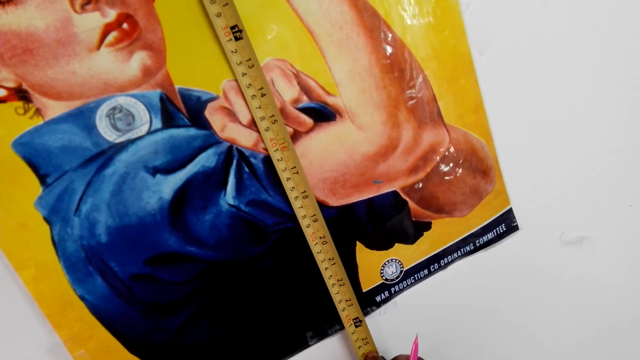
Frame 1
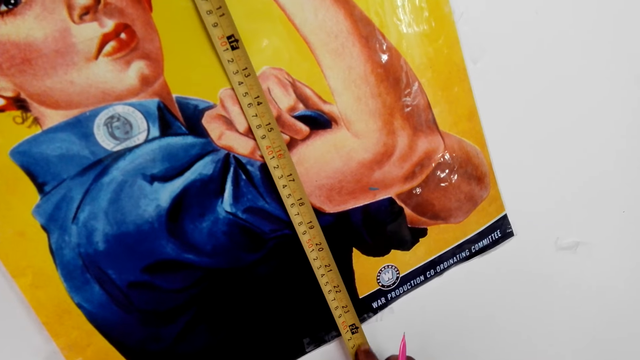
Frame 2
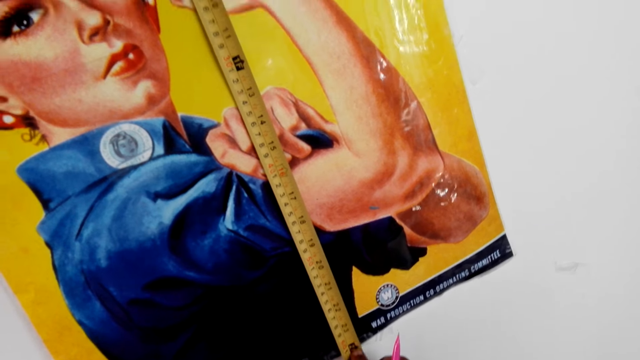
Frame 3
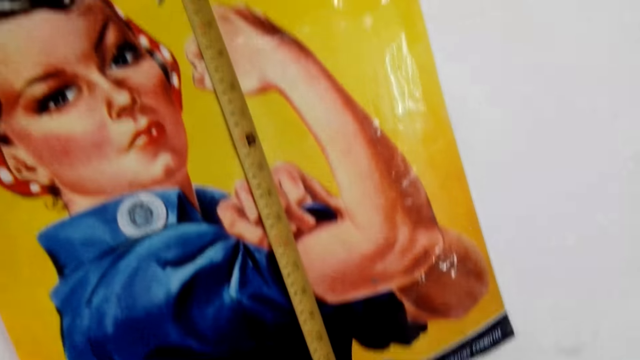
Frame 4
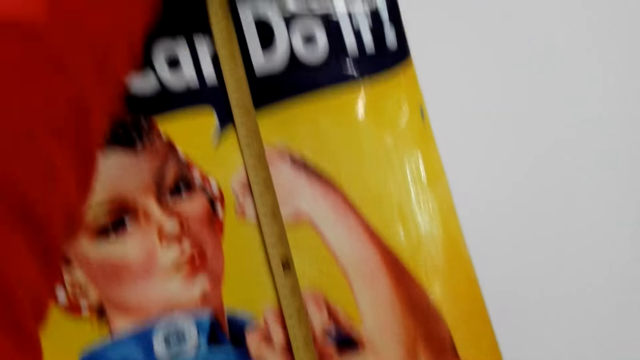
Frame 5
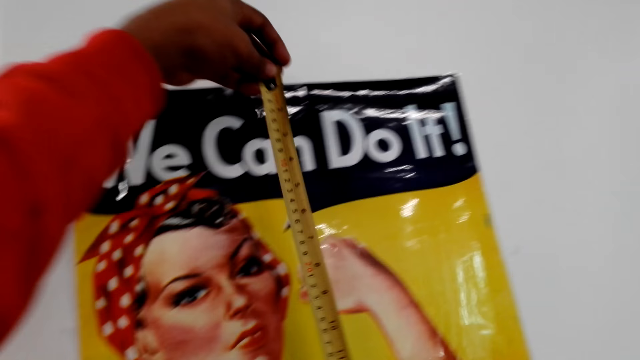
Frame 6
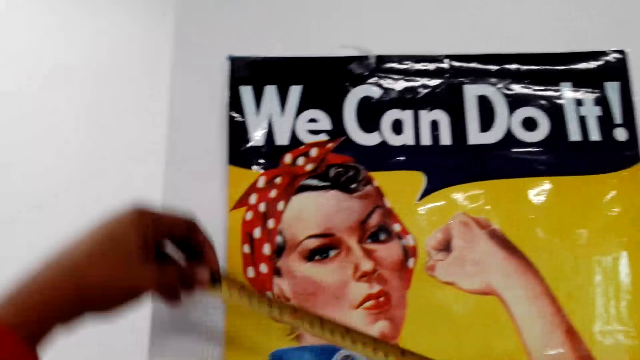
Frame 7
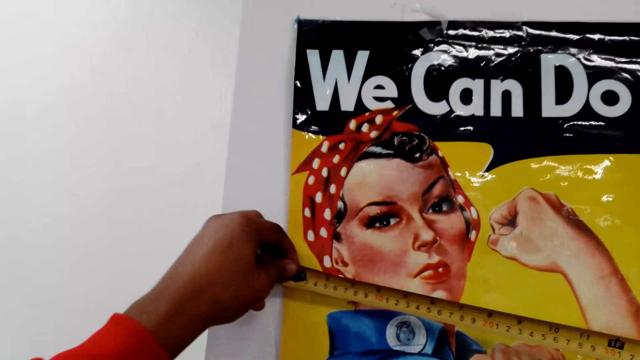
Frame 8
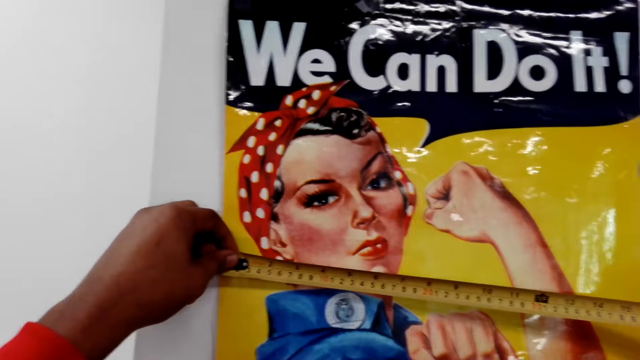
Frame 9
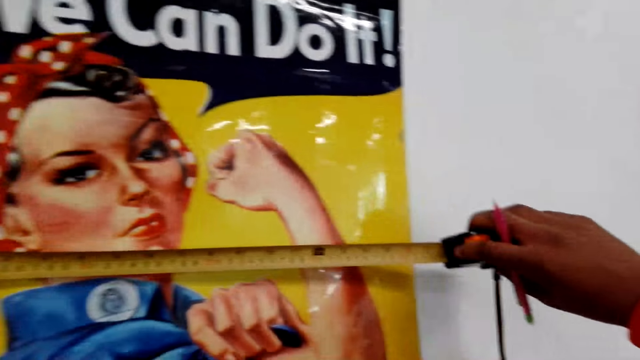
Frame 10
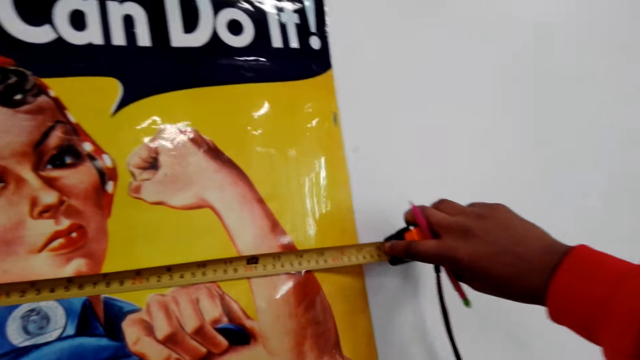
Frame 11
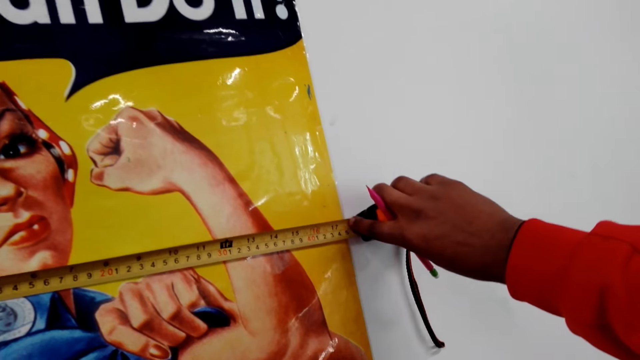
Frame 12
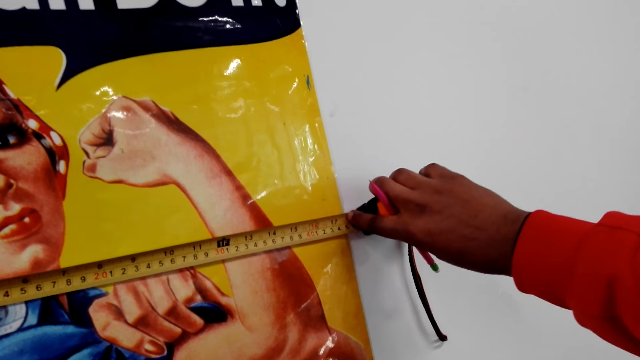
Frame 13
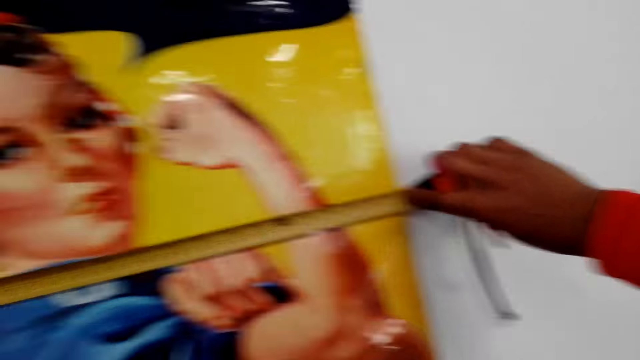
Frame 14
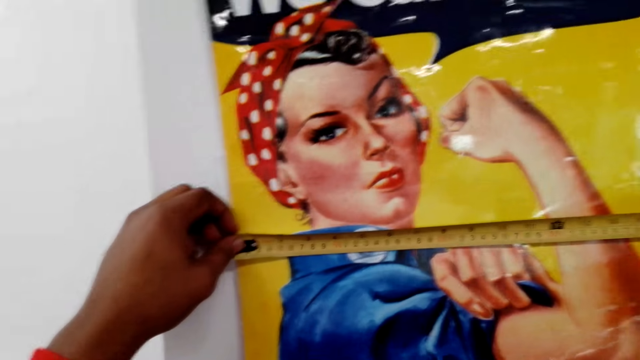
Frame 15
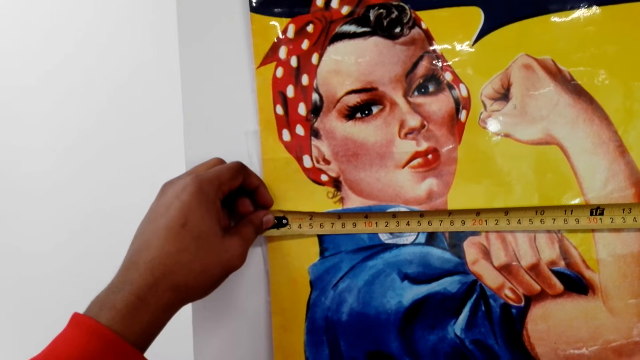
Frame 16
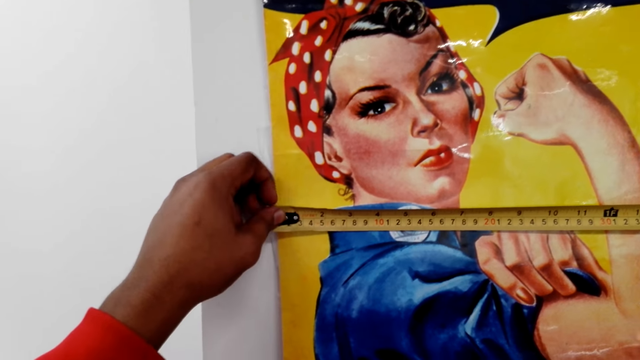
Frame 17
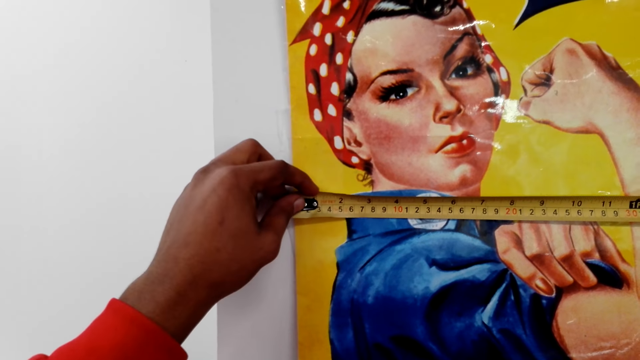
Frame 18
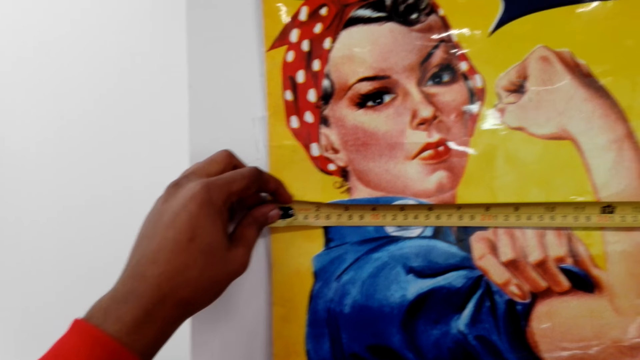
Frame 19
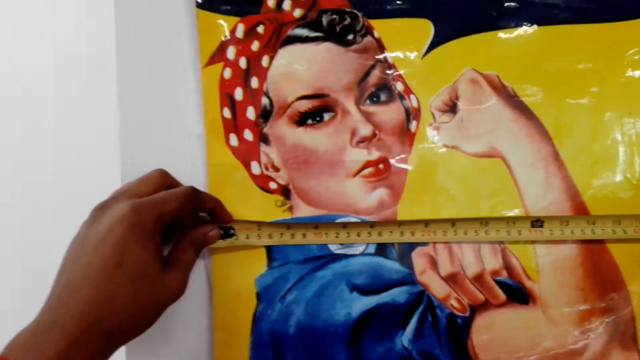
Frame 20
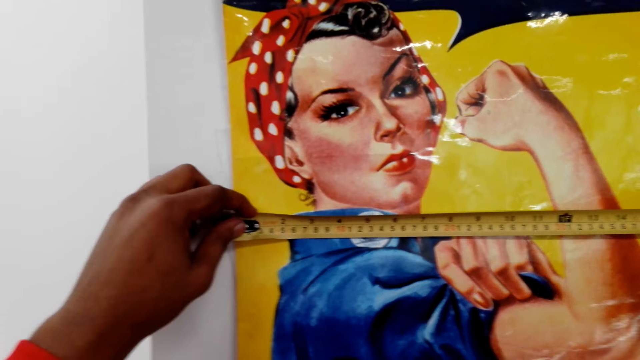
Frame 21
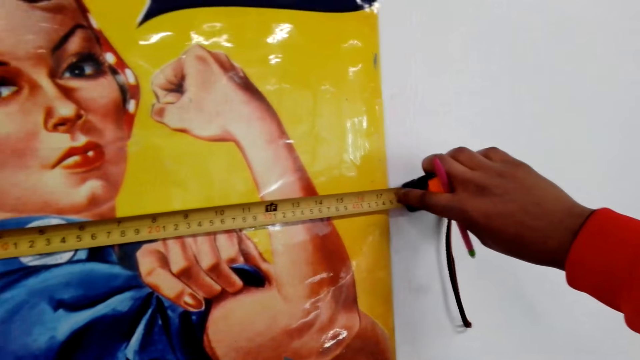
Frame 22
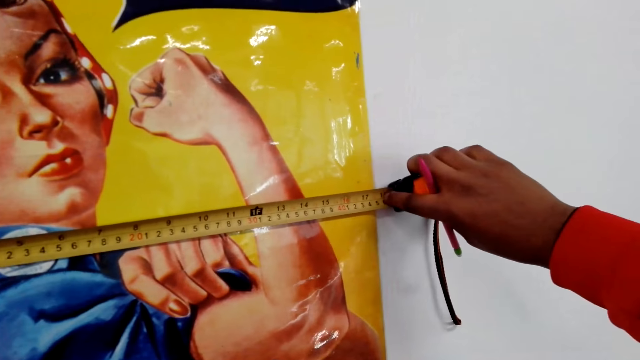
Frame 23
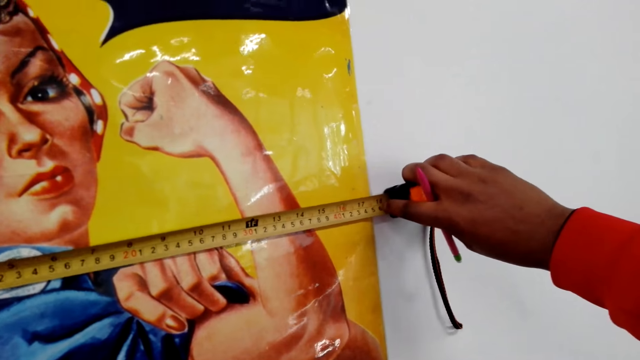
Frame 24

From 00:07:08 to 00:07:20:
The camera wearer reads the measurement. They measure the width of the paper with the tape measure.

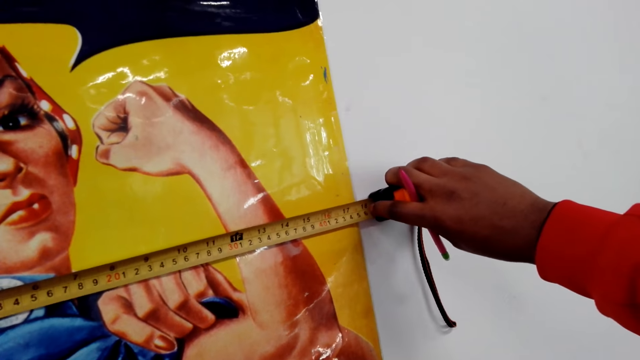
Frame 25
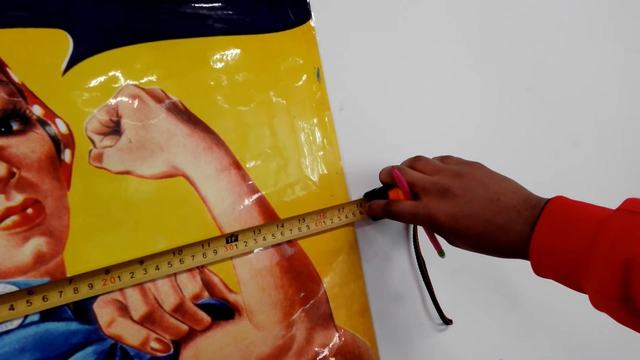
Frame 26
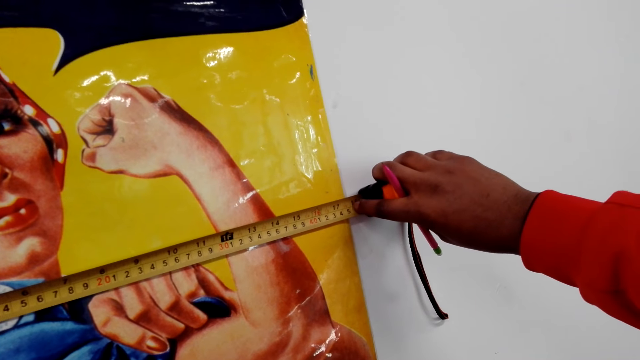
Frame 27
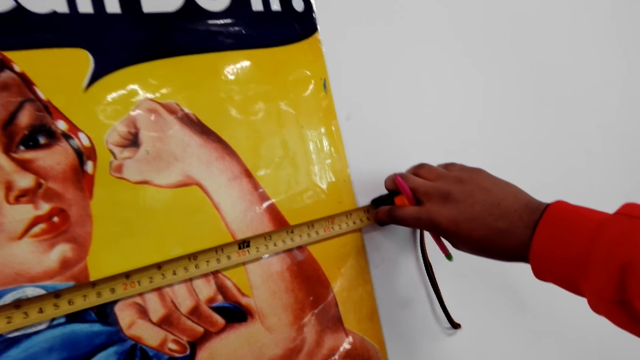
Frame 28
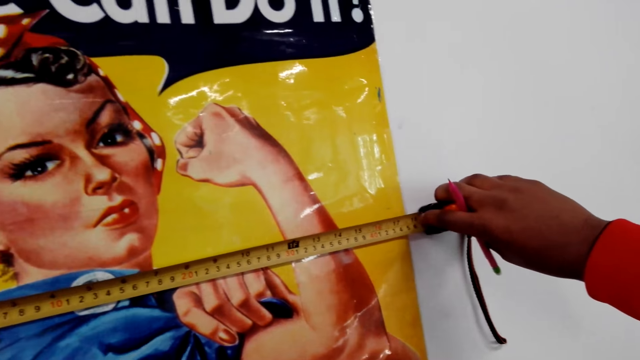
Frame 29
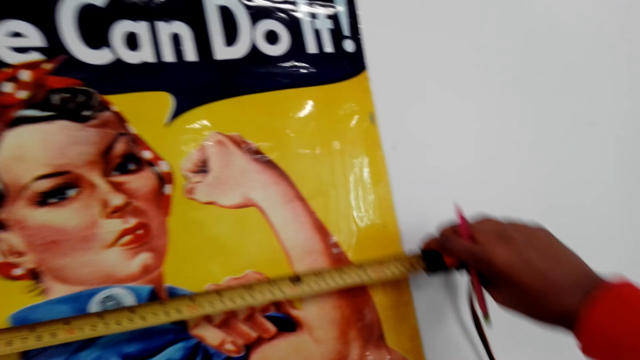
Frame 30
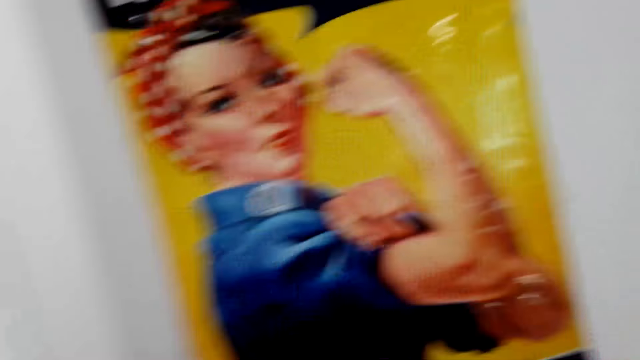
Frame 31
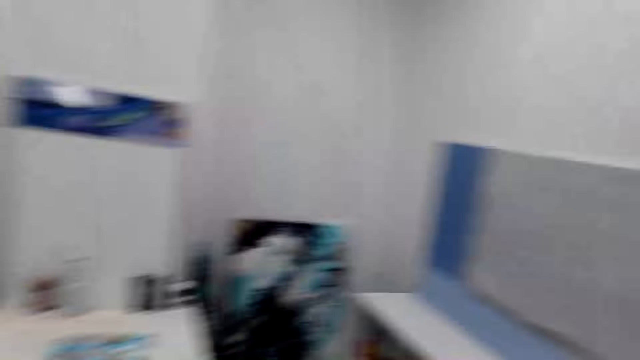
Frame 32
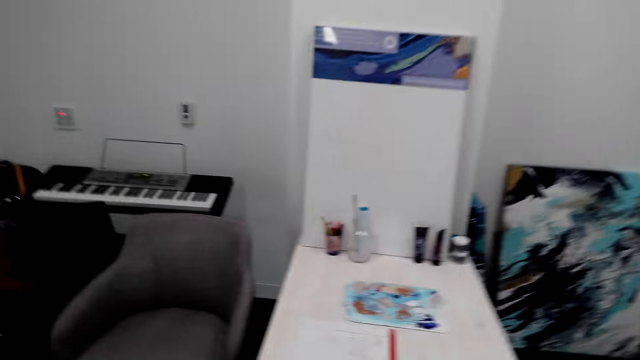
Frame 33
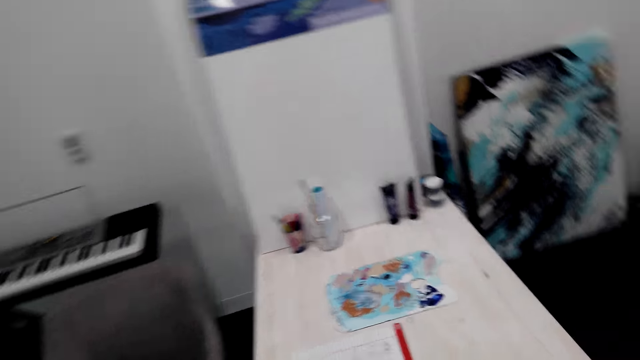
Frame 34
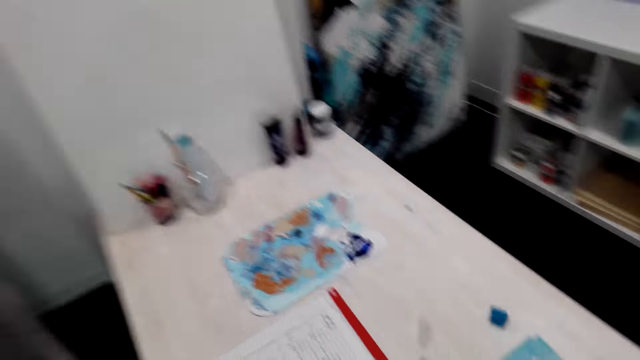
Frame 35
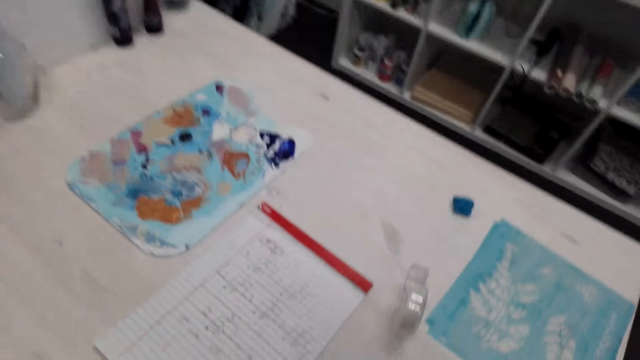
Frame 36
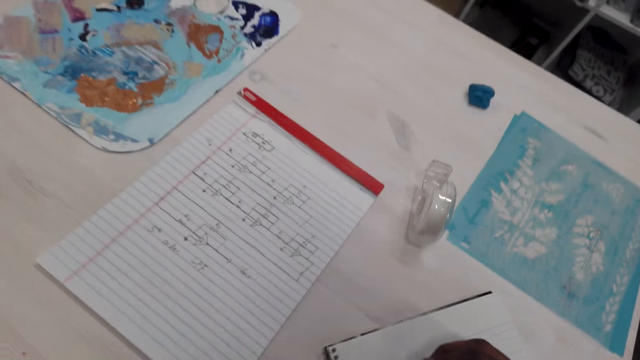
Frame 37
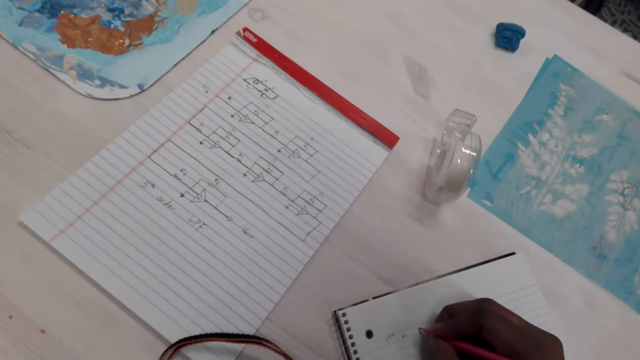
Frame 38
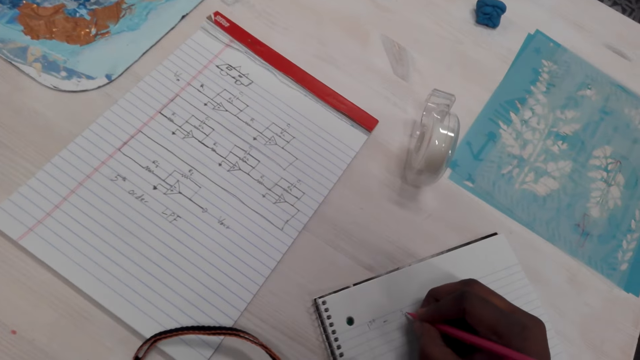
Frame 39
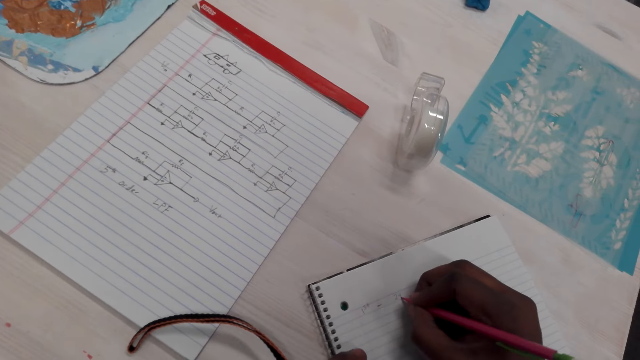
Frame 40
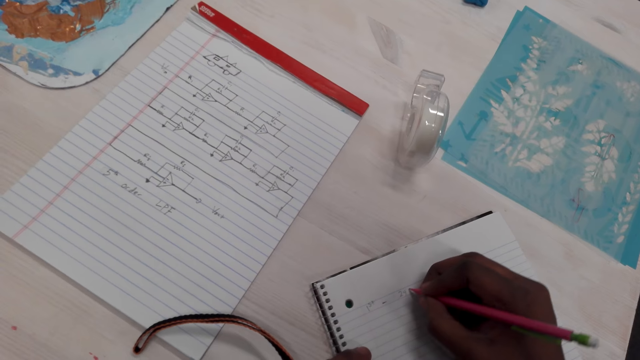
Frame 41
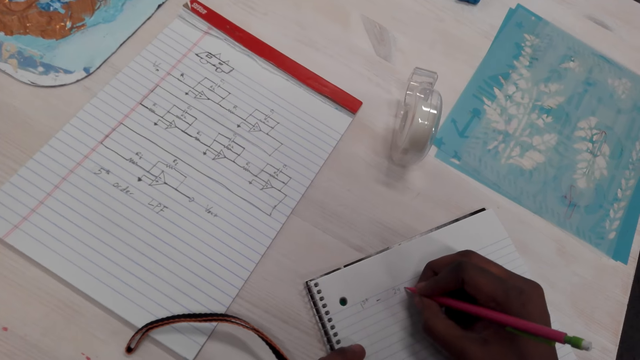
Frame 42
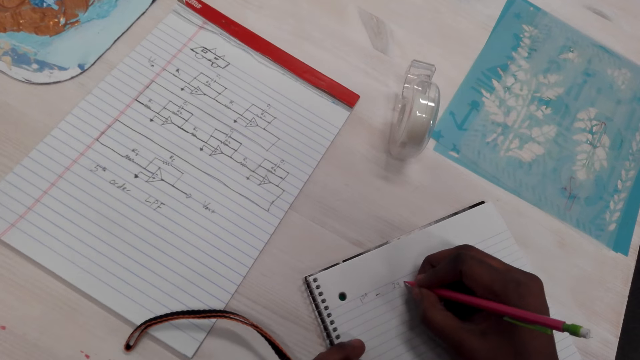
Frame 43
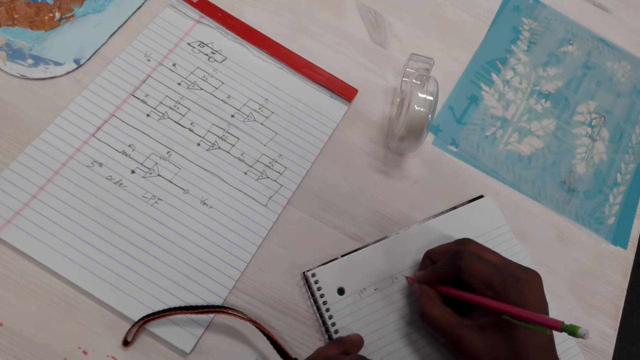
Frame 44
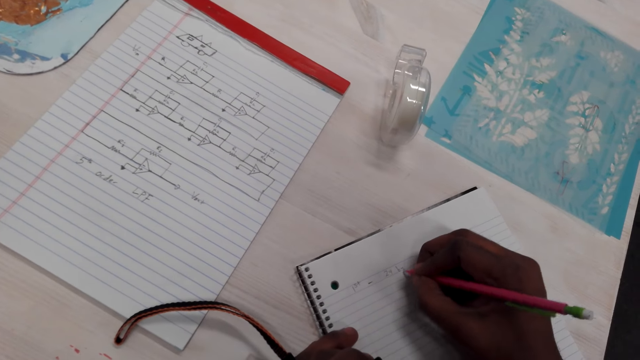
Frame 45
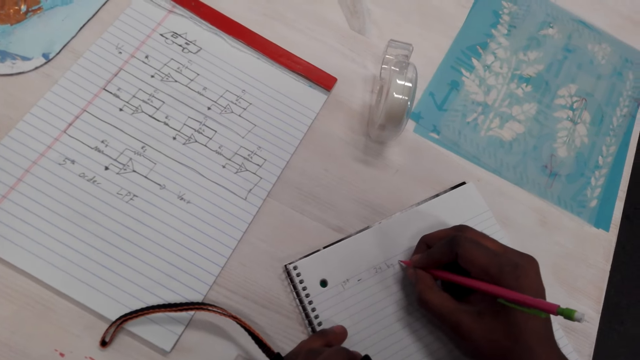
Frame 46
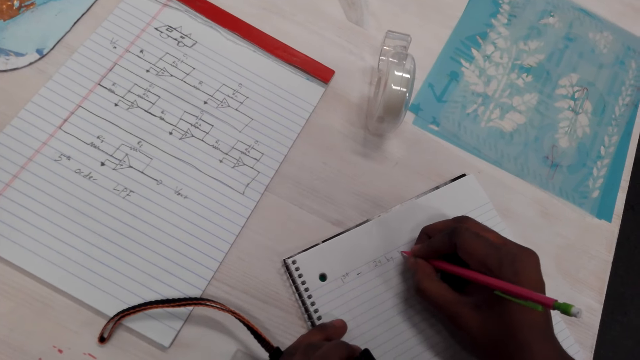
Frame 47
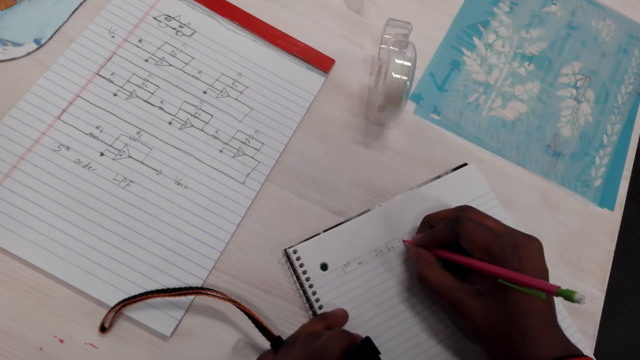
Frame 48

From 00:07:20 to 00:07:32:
The camera wearer looks around the house. They walk around in the house. They write on the notebook with a clutch pencil on the table.
